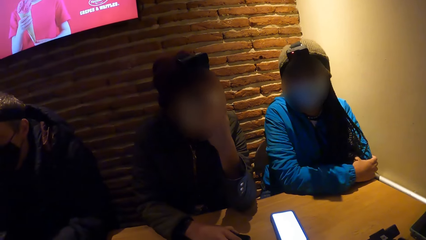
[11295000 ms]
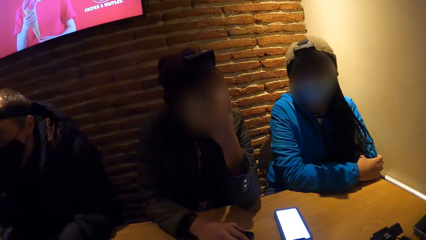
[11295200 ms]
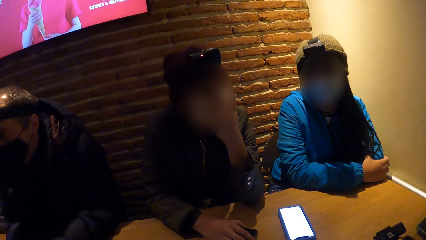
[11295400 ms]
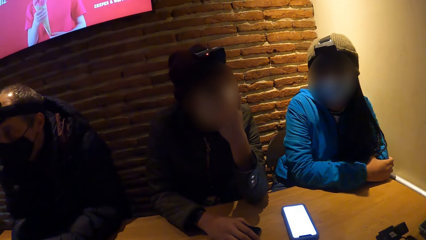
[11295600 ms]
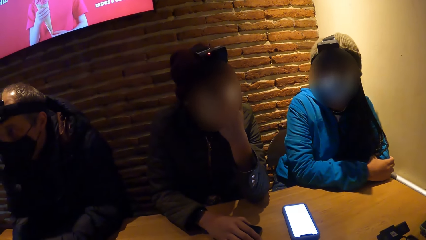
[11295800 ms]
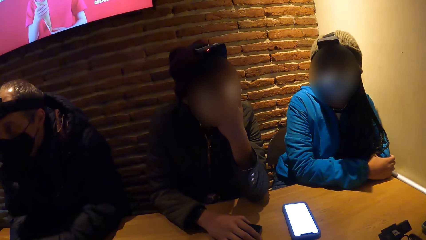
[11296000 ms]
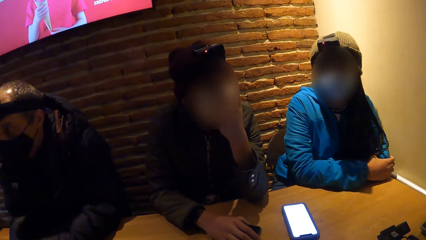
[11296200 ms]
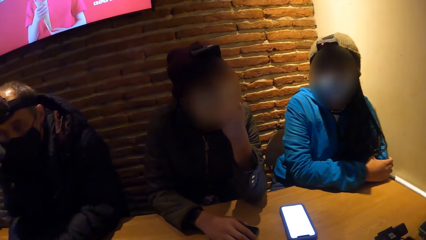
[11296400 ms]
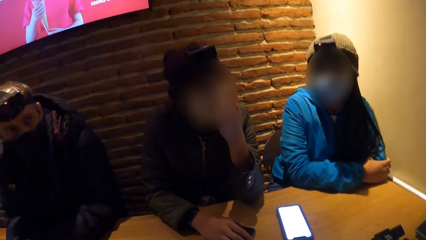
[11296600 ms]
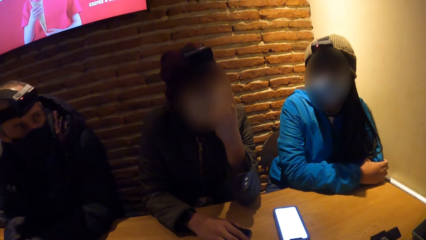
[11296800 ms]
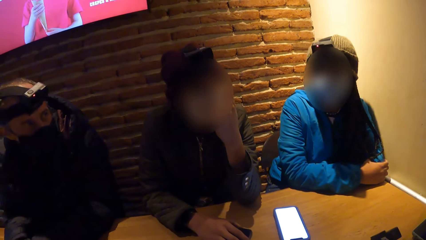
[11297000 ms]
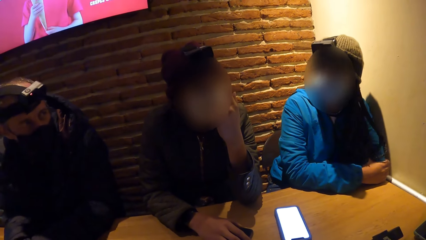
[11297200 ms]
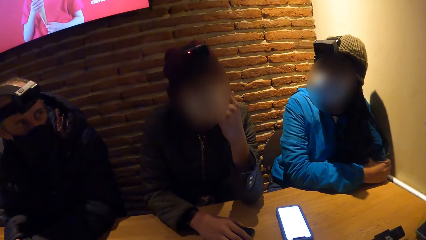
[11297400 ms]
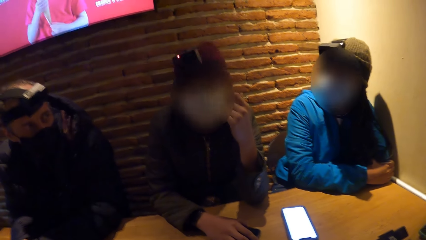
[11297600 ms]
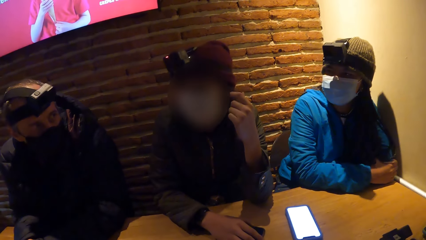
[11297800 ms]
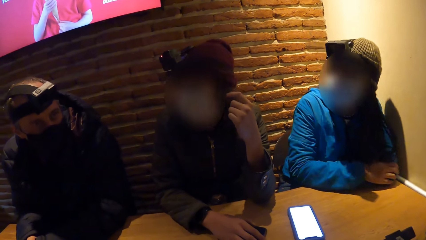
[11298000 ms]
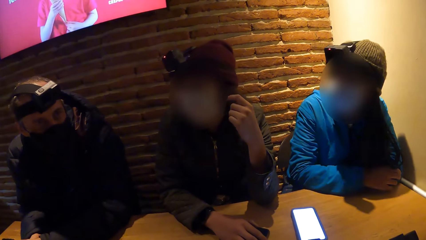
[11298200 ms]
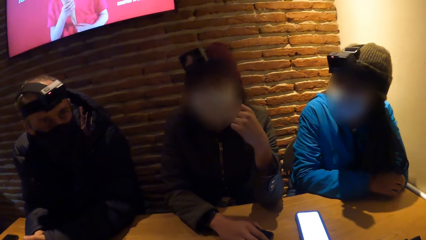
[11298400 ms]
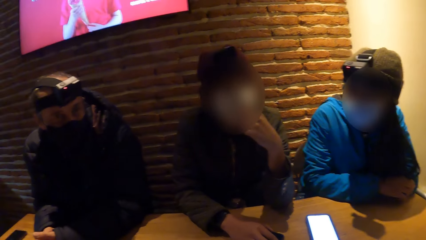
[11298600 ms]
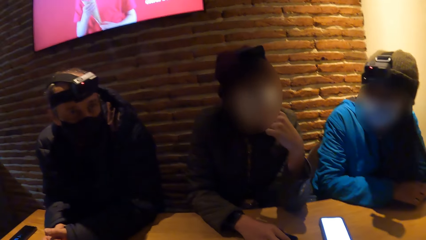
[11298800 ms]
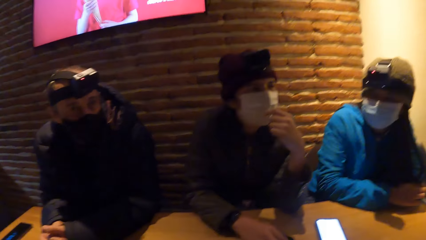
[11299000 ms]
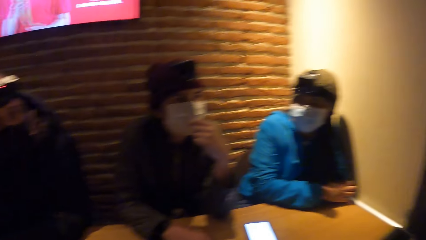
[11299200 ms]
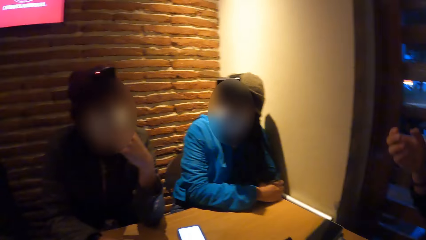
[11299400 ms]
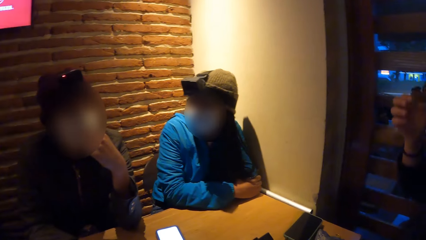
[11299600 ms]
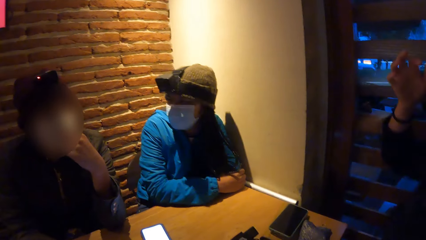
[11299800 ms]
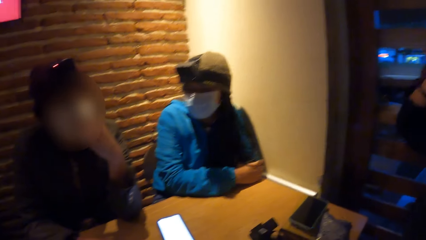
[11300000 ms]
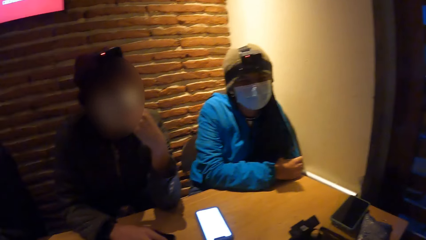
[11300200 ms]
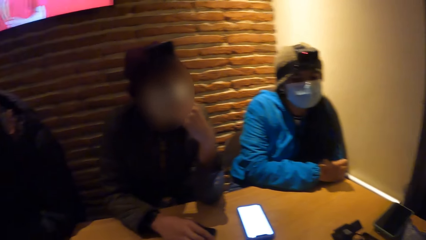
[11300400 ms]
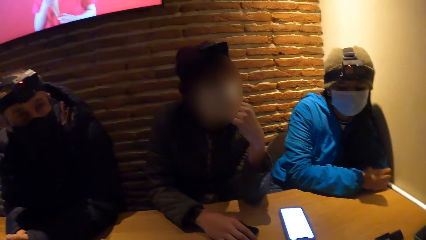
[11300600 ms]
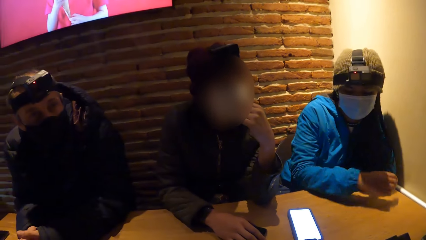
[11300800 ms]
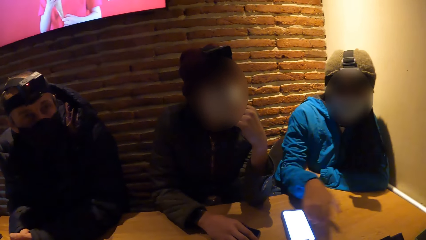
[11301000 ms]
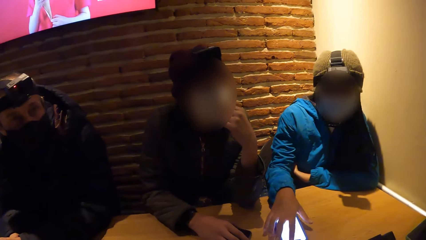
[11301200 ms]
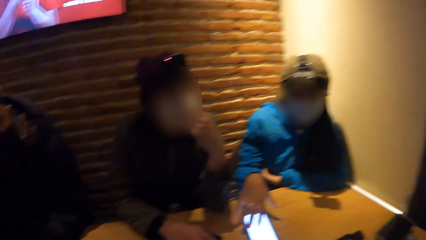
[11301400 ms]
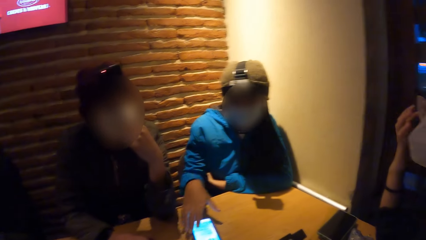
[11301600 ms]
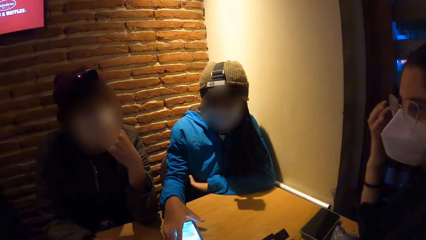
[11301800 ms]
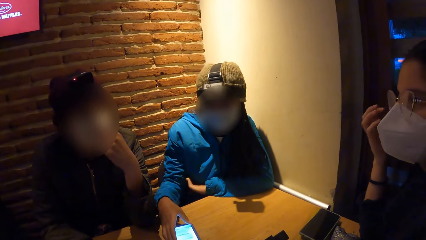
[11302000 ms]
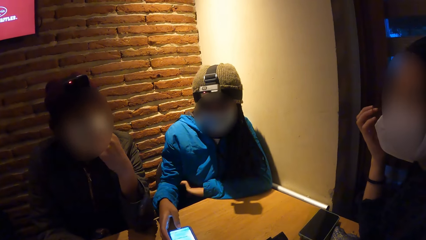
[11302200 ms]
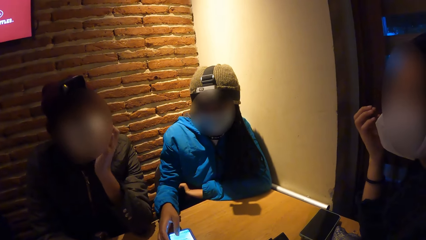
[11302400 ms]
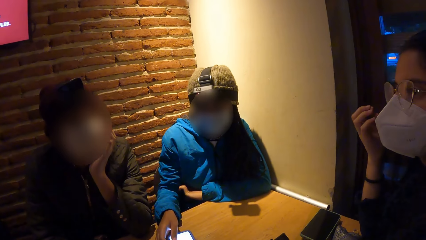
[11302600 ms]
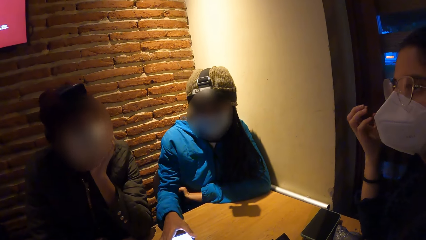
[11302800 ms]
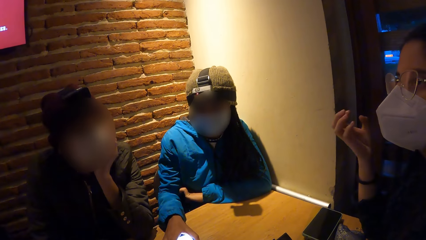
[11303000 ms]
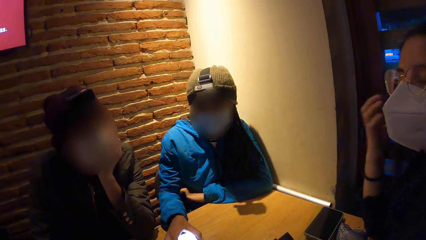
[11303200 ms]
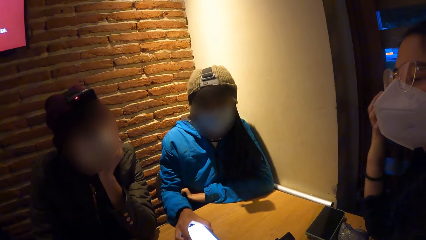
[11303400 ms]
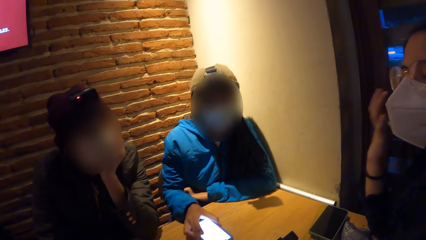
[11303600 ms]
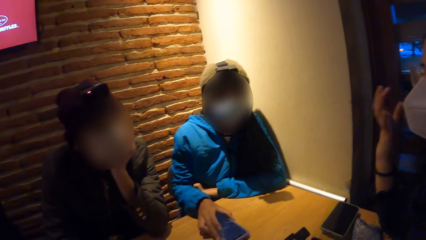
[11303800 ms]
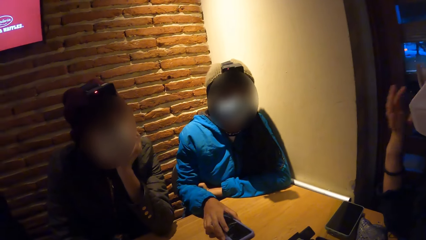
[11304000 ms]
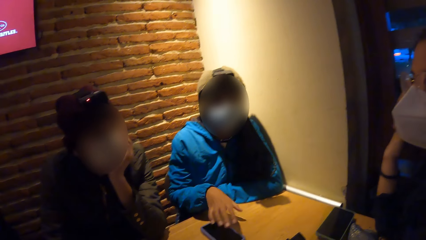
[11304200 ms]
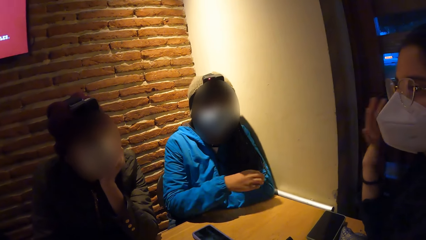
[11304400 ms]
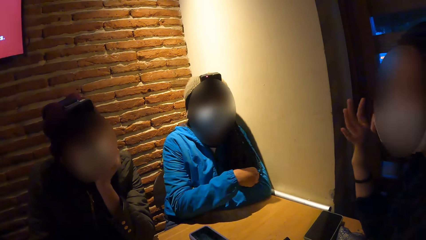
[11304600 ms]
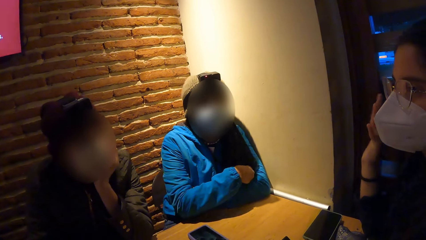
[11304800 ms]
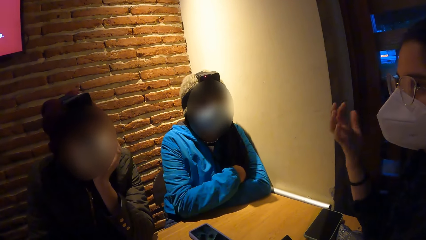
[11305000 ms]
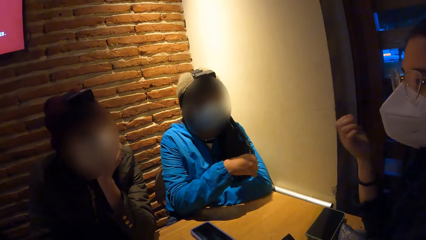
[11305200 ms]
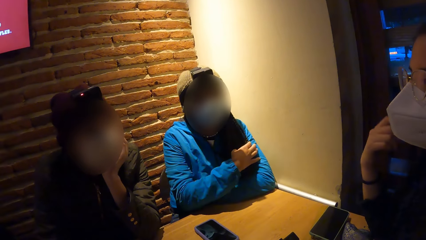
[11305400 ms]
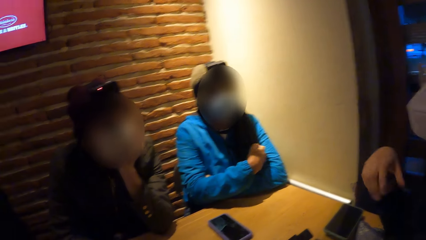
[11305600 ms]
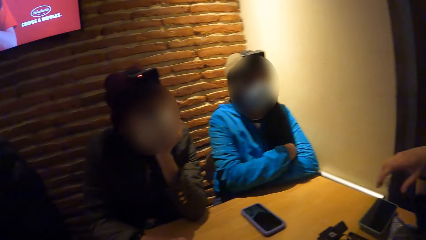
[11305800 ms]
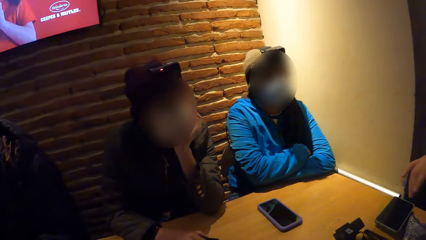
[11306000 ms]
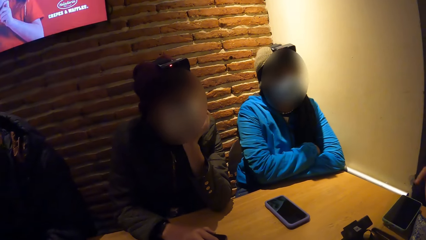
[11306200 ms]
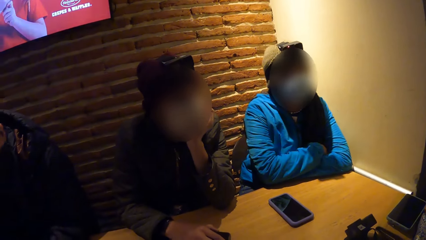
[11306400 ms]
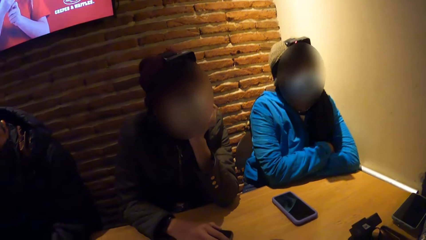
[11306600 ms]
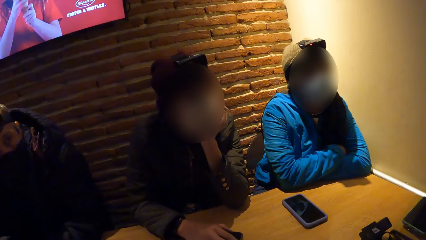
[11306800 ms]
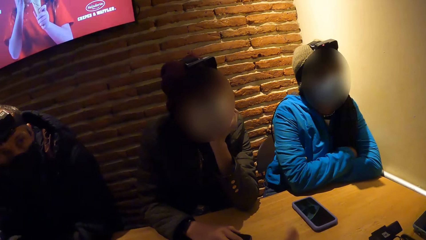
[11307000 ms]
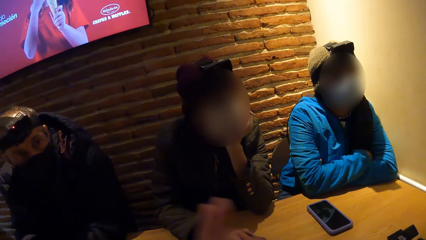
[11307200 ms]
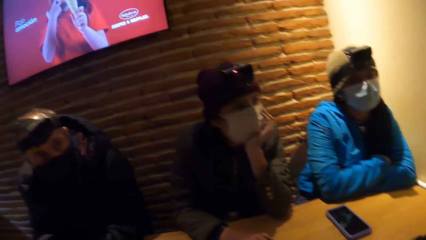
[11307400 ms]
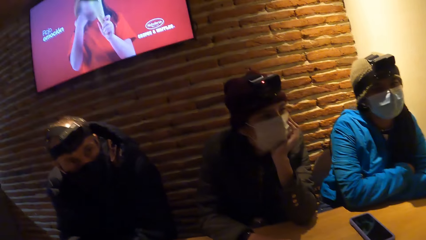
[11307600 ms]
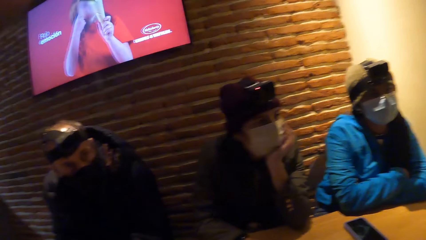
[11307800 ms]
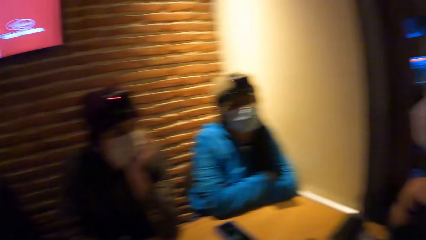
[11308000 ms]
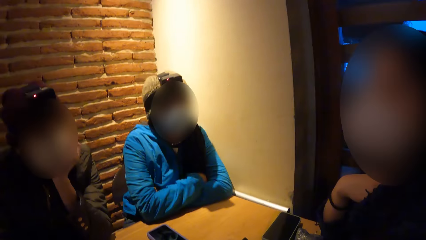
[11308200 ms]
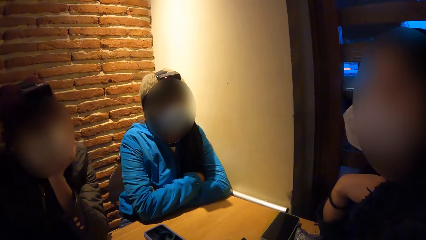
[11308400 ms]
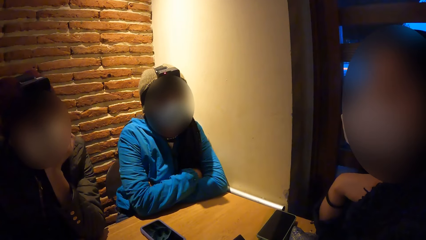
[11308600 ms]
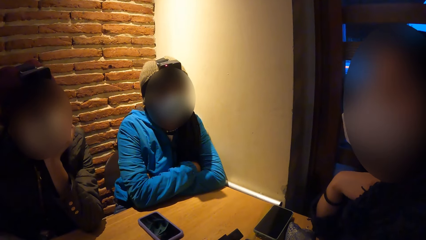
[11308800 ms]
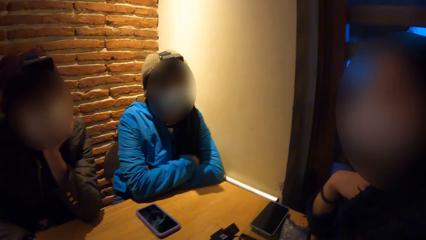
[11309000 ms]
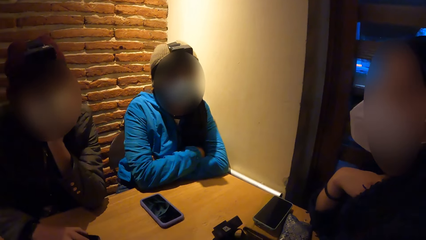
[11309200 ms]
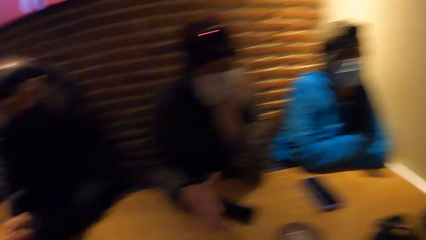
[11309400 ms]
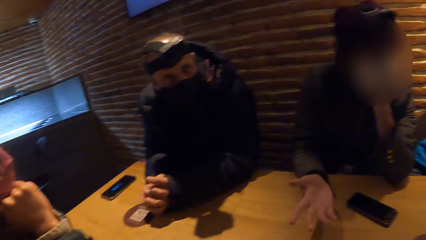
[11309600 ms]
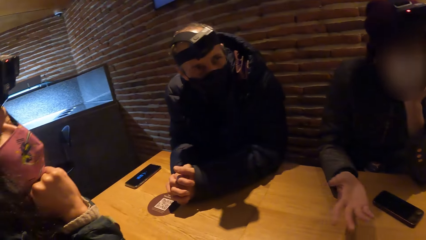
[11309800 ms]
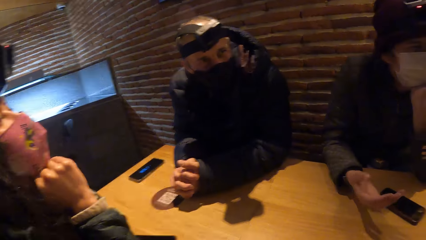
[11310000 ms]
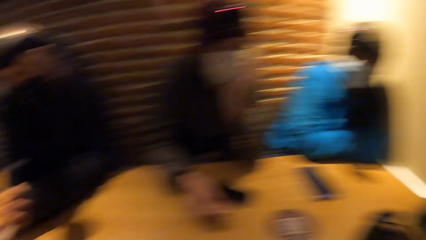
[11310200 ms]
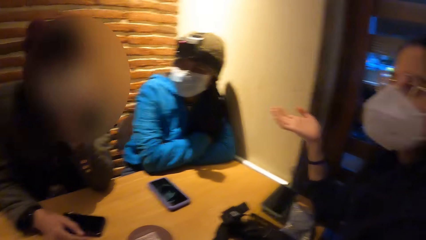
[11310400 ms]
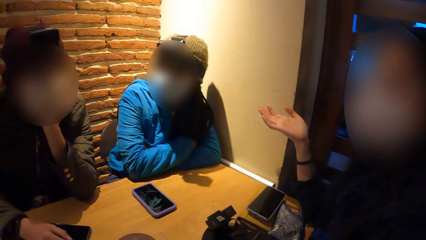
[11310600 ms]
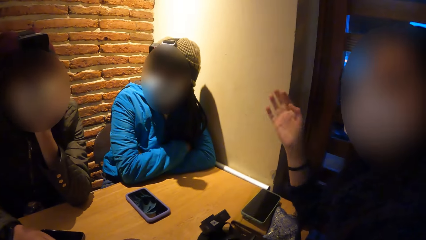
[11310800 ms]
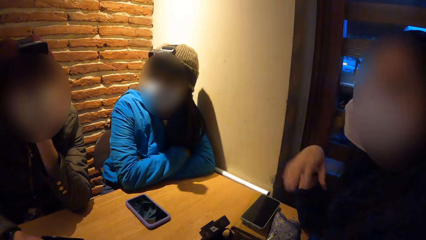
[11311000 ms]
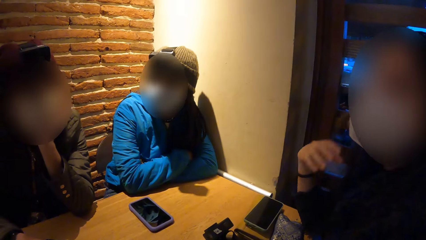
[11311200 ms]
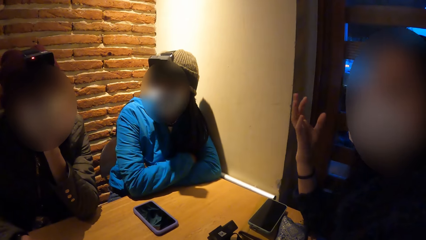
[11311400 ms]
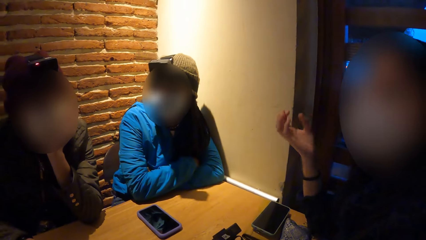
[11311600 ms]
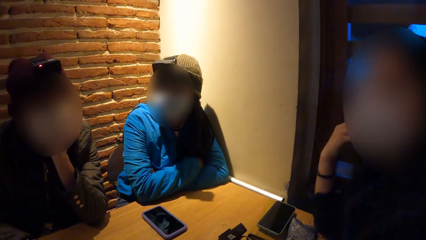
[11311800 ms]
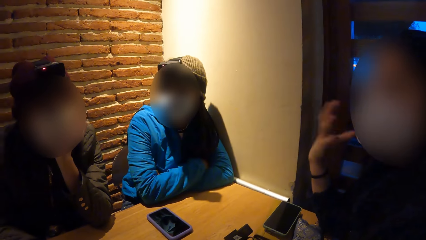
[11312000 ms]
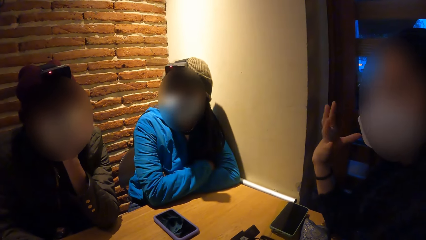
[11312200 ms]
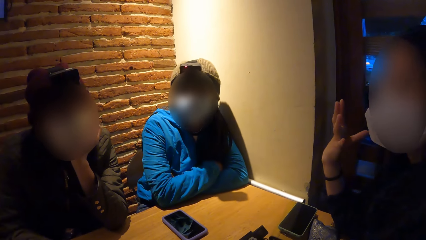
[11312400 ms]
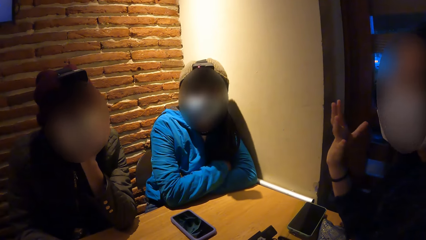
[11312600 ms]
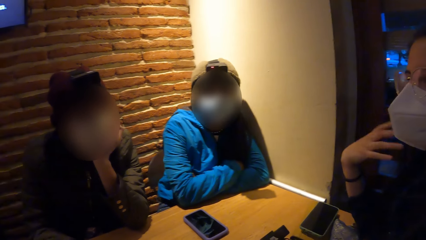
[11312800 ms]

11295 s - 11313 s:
A man gestures with his hands. Another man holds the phone. A woman presses the phone on the table with her right hand and moves the phone on the table with her right hand. The camera wearer gestures with his hand. He looks around the table.
